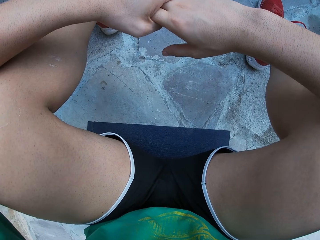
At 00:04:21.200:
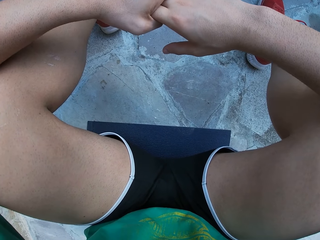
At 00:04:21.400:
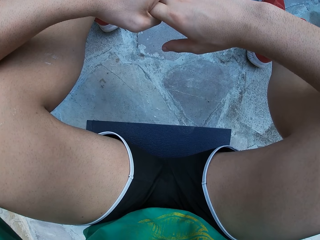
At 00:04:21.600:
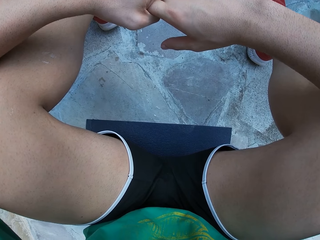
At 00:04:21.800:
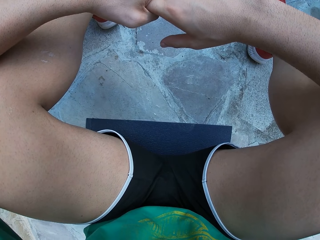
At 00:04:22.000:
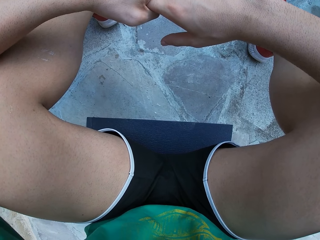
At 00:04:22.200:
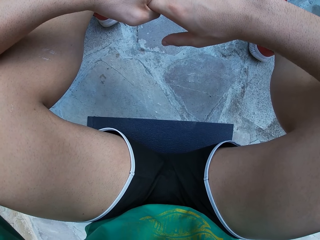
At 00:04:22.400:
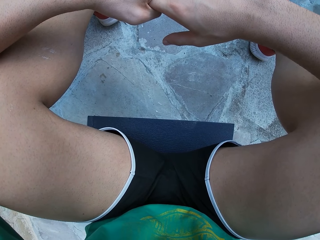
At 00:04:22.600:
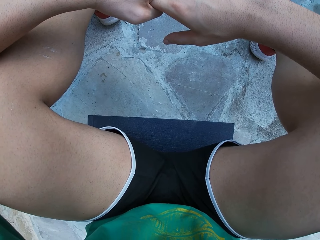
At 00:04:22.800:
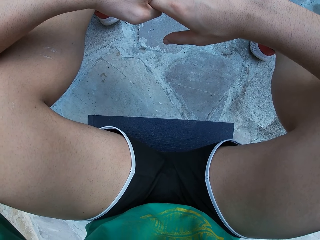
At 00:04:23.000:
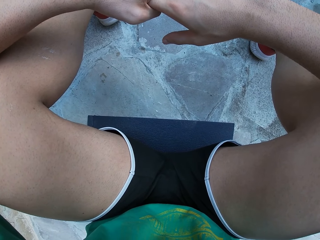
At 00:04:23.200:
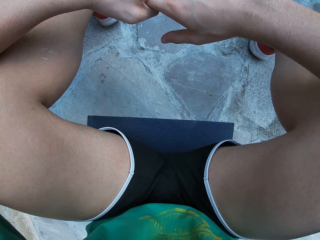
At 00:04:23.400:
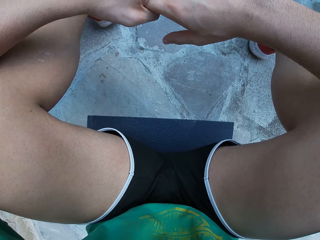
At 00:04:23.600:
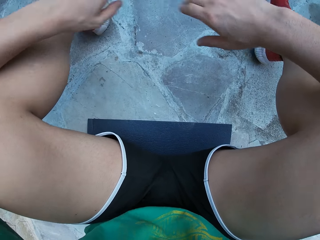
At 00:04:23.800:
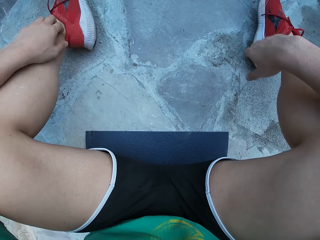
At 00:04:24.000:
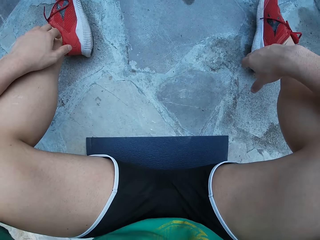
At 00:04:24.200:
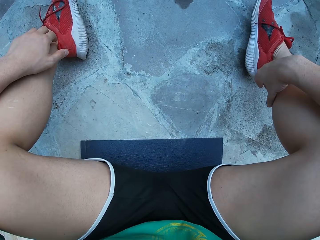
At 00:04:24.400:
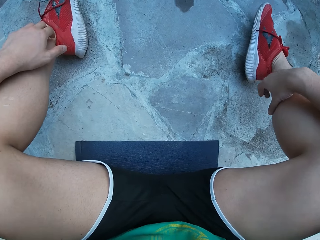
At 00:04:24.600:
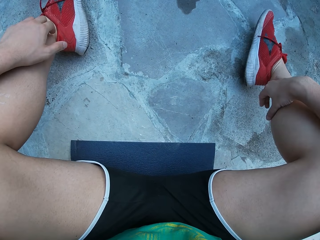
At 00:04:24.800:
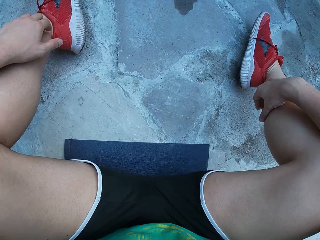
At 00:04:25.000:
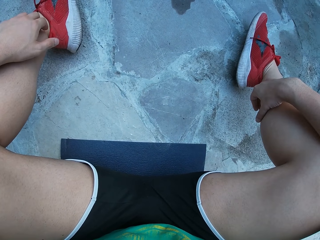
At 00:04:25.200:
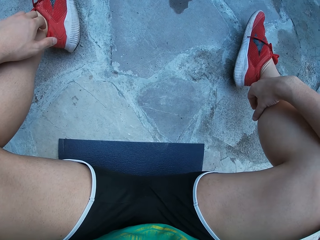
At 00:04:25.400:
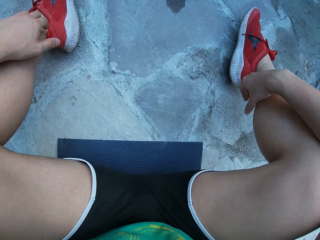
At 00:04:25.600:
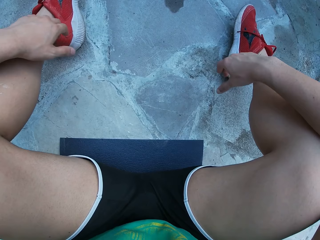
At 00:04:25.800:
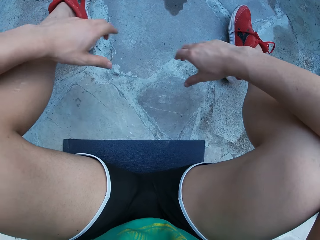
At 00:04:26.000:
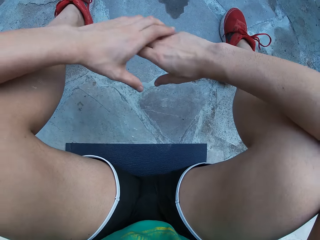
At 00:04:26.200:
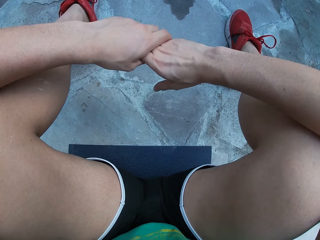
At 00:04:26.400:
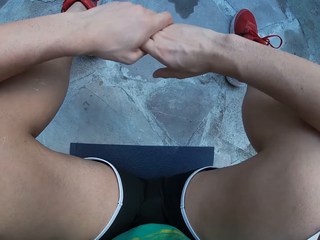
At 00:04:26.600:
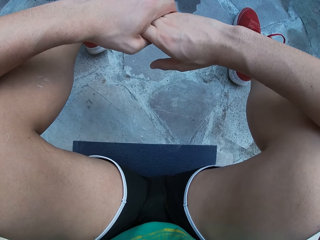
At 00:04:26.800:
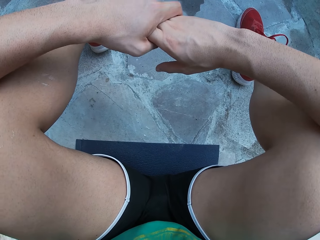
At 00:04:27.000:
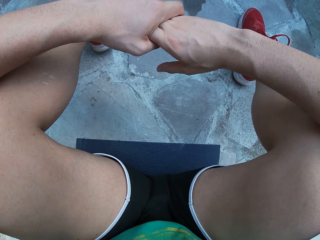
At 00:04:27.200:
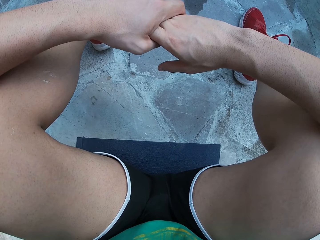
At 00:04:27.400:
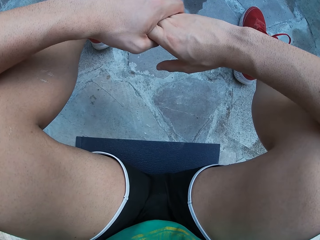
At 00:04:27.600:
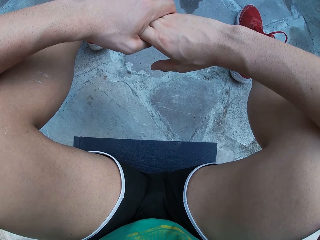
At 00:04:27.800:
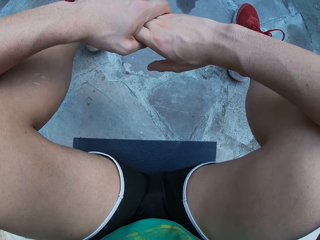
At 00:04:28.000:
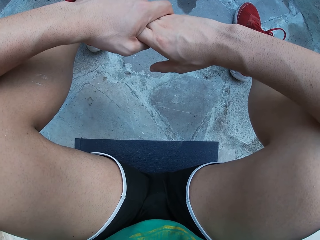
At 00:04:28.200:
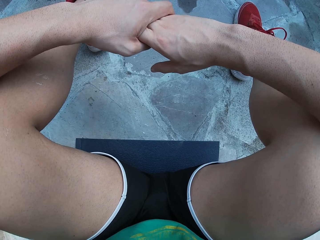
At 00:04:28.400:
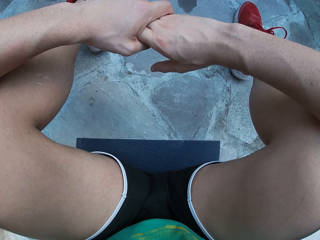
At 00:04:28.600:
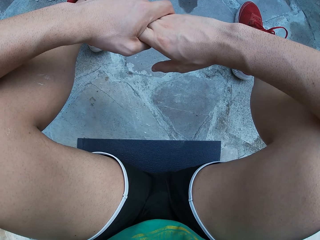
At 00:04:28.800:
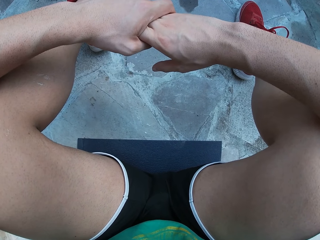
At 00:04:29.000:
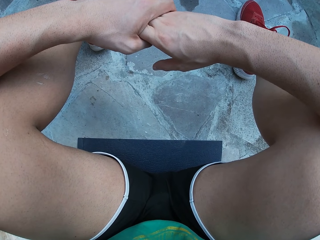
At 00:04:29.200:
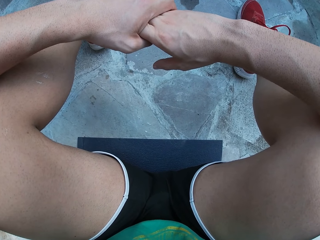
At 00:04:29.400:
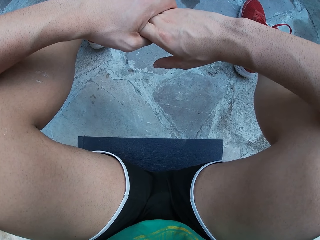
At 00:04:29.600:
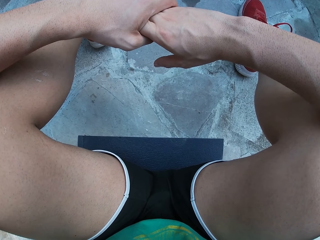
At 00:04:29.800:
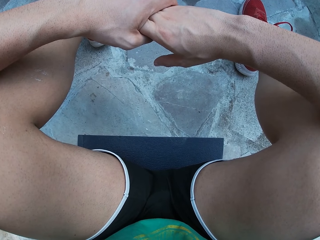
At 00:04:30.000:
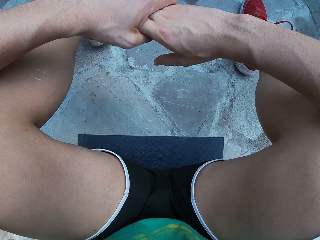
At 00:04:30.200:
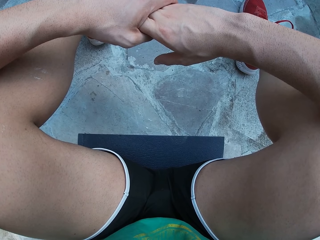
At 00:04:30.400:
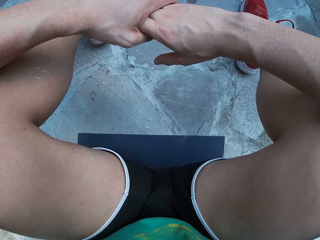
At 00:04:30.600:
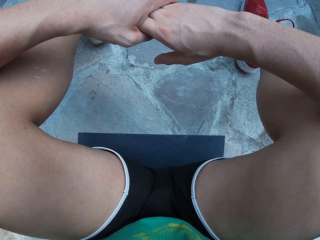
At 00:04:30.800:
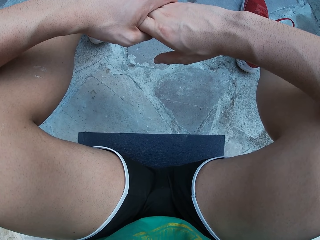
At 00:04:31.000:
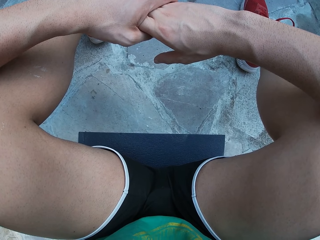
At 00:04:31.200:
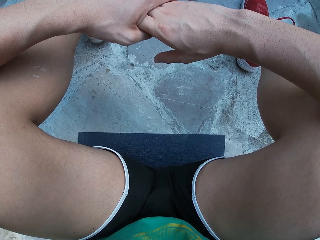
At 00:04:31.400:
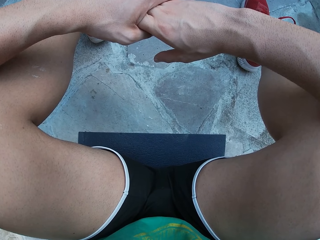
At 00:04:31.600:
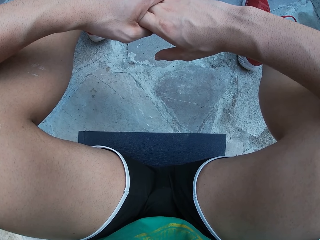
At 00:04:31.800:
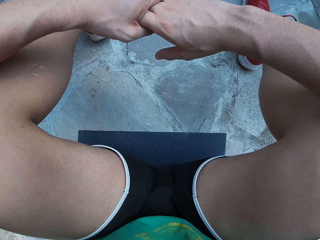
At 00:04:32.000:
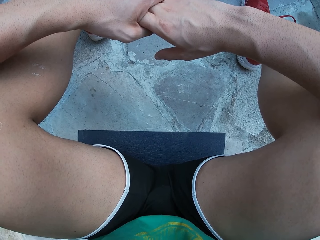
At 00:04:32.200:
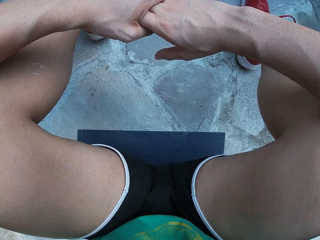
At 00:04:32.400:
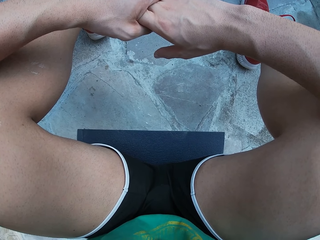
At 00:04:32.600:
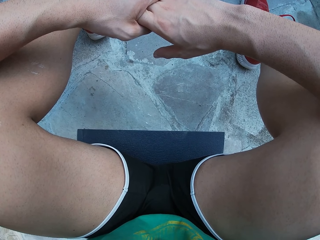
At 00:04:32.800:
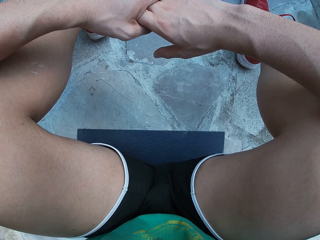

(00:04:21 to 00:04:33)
The camera wearer parts his hands and brings his hands together.

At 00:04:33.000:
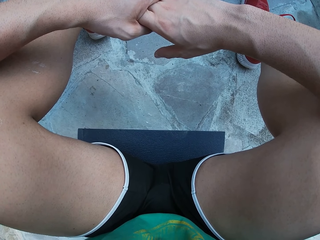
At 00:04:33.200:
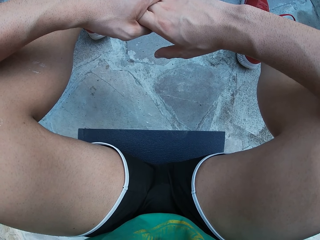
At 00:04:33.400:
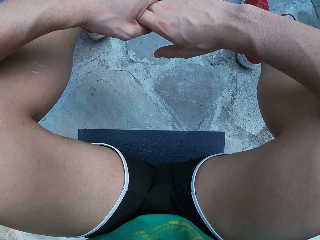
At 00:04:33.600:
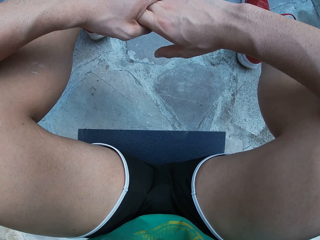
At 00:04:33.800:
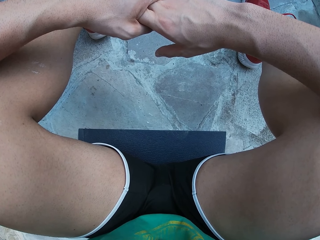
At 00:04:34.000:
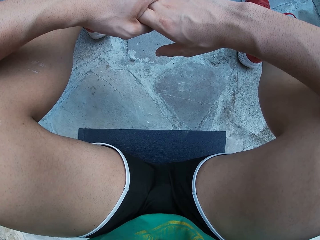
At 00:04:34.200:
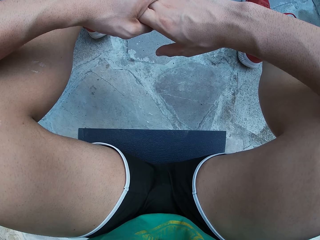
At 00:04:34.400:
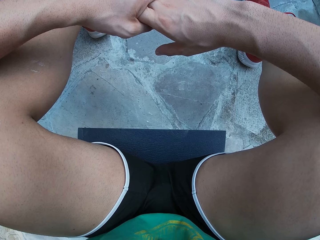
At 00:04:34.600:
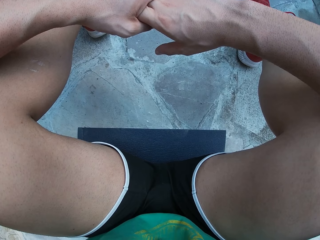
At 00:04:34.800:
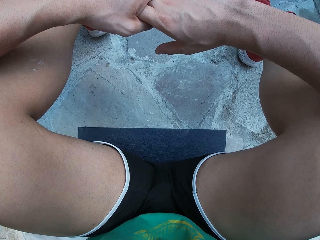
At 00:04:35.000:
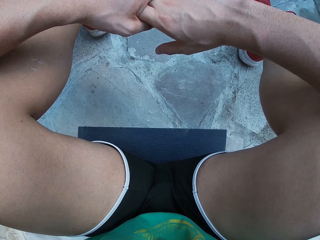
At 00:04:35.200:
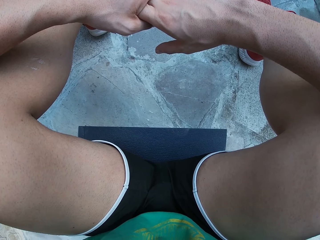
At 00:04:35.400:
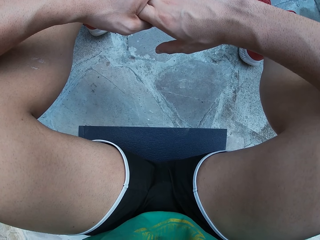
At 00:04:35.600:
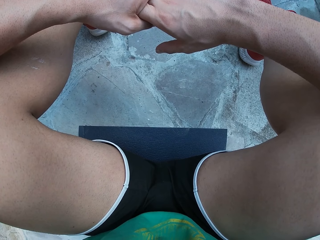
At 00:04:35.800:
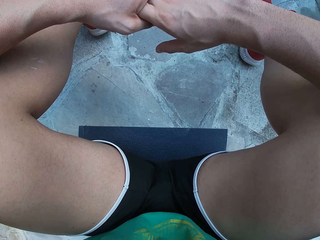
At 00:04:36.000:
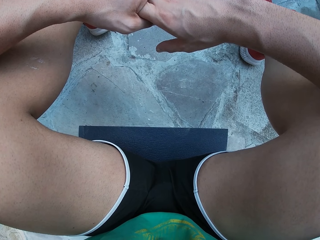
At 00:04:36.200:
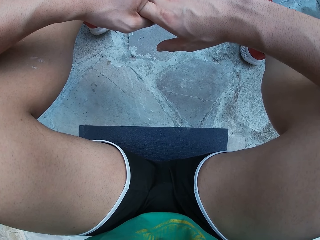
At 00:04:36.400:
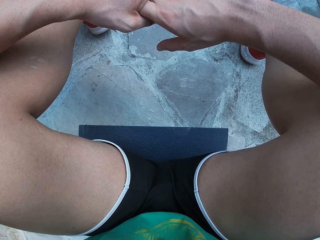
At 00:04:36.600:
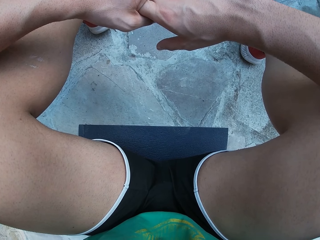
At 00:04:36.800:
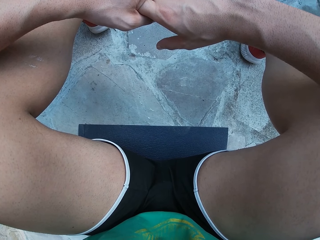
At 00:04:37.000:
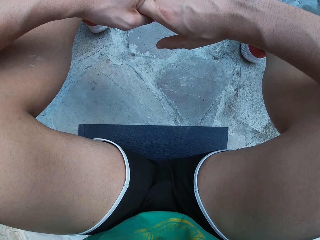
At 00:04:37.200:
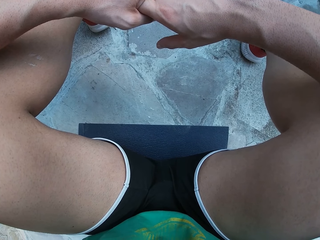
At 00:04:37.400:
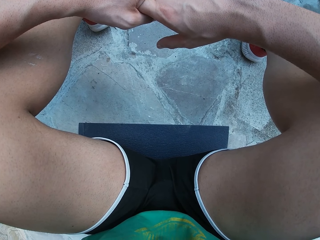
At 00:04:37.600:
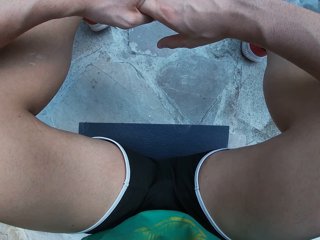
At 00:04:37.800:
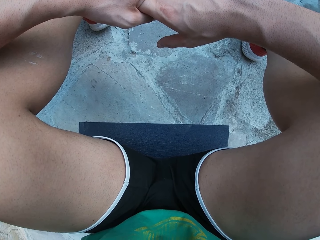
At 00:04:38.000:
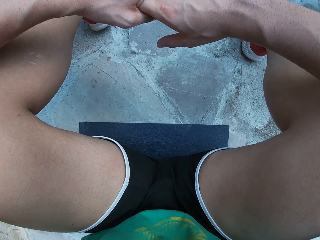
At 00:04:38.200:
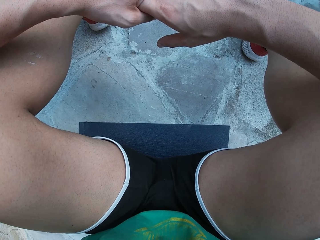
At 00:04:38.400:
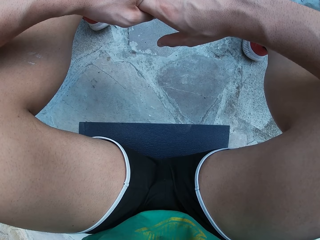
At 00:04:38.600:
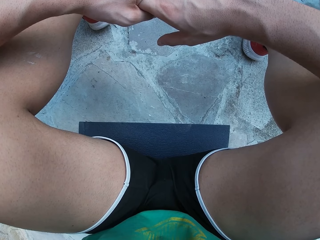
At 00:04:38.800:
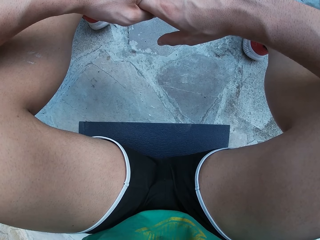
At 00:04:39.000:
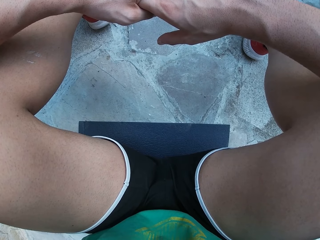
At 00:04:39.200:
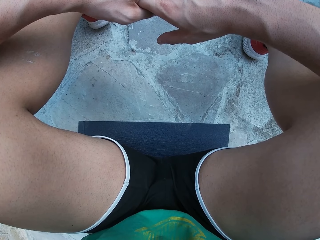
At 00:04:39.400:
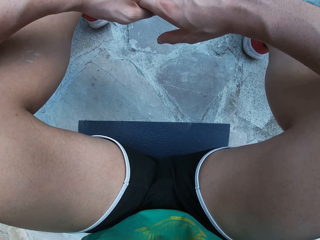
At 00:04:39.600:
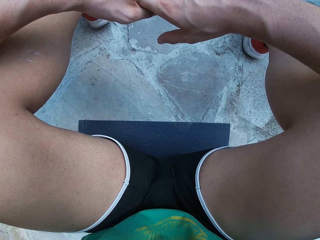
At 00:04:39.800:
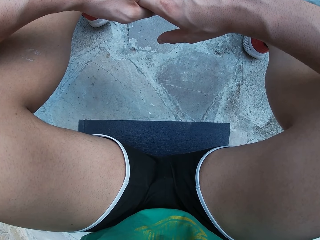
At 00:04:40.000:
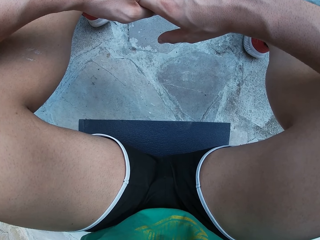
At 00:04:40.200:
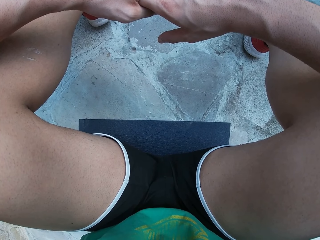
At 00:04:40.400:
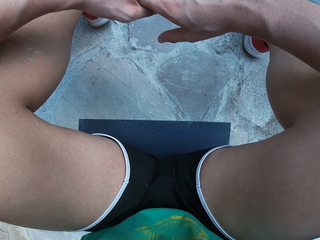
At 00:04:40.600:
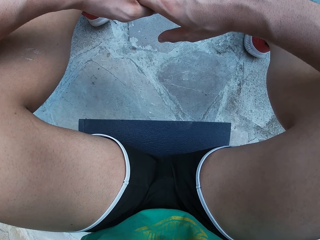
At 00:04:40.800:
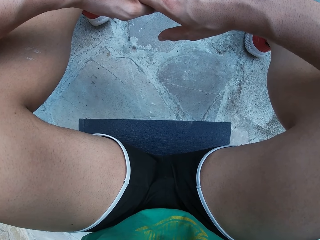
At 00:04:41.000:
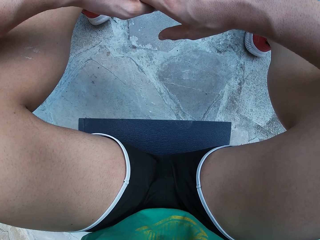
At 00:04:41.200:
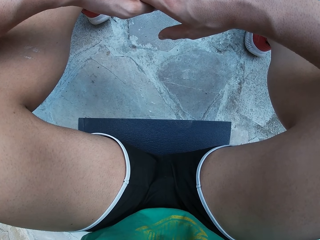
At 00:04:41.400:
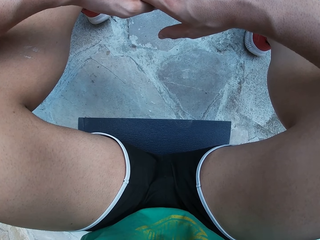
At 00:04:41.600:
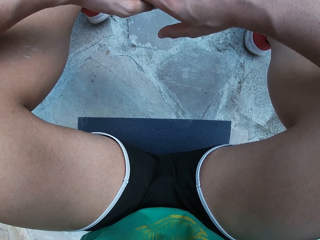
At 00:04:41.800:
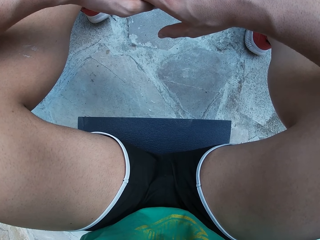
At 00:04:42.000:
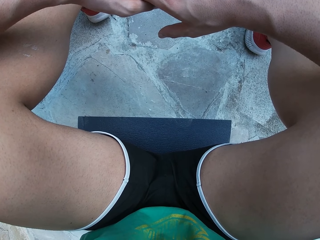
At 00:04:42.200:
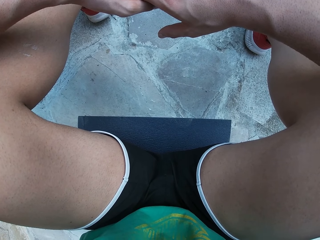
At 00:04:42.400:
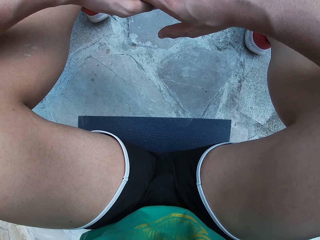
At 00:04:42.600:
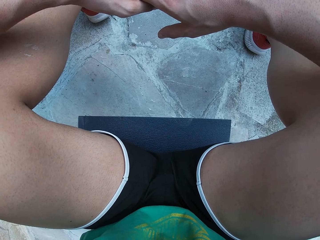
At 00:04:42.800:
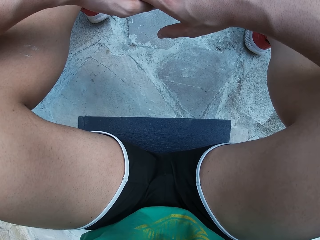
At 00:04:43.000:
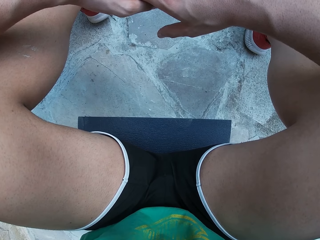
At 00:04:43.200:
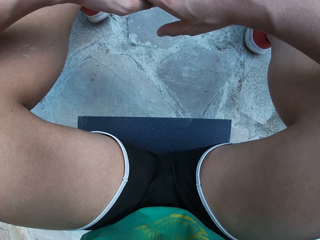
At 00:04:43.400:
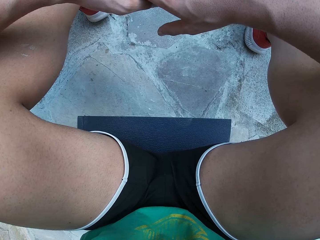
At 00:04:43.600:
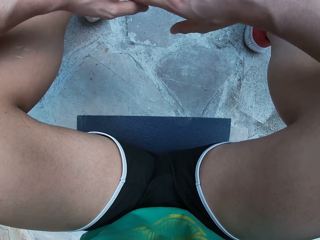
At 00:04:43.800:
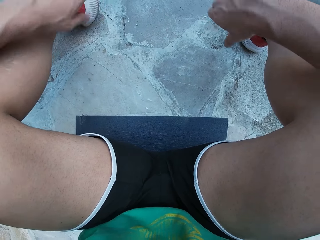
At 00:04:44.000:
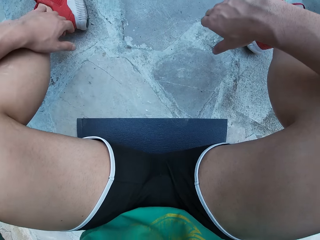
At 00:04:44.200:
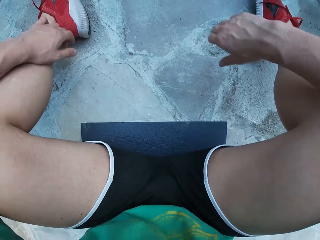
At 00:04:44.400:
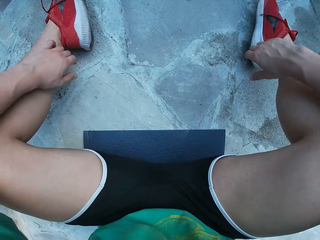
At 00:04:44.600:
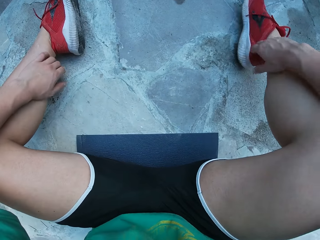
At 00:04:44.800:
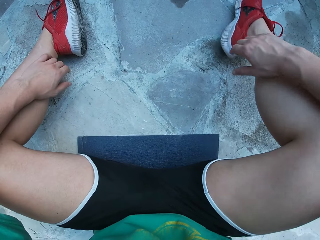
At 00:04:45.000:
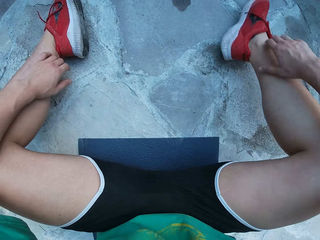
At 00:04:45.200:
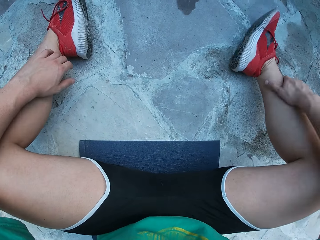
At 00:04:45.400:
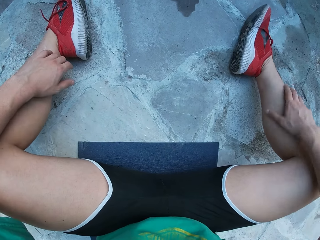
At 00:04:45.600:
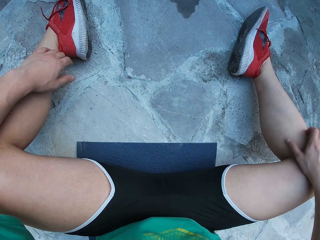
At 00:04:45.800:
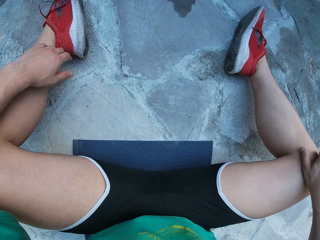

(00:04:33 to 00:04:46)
The camera wearer parts his hands and holds his leg.
